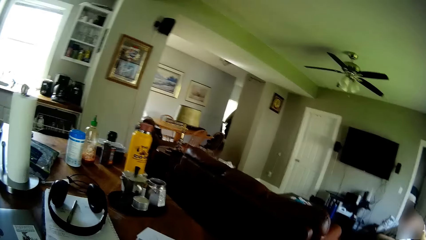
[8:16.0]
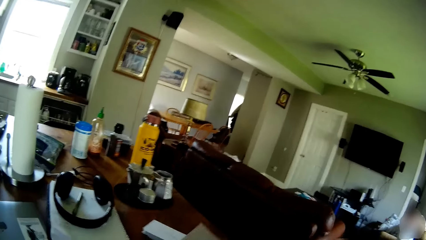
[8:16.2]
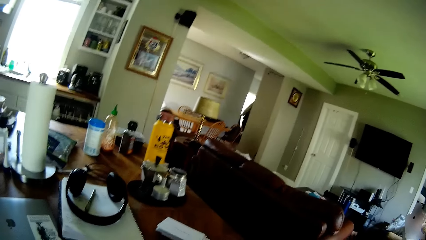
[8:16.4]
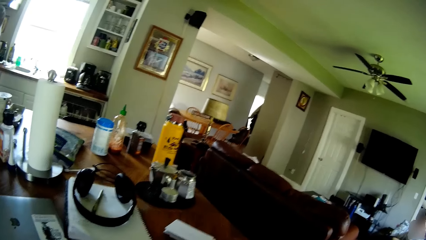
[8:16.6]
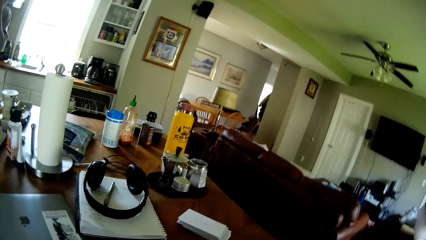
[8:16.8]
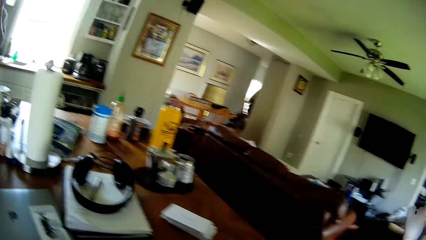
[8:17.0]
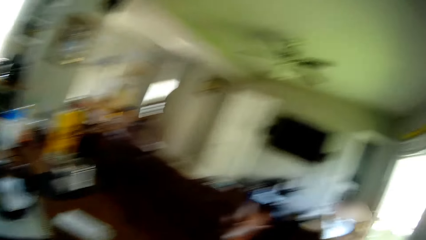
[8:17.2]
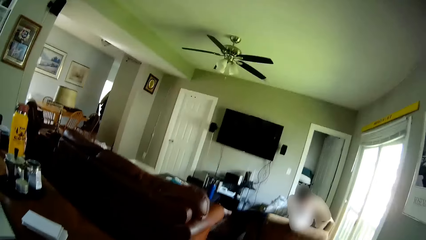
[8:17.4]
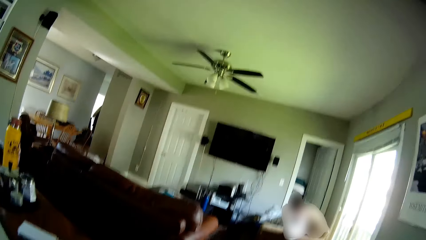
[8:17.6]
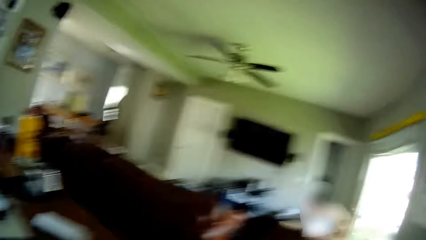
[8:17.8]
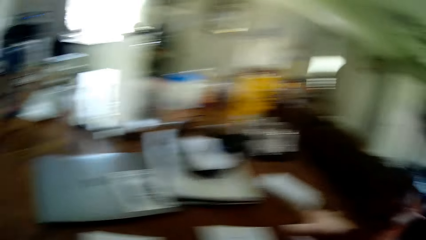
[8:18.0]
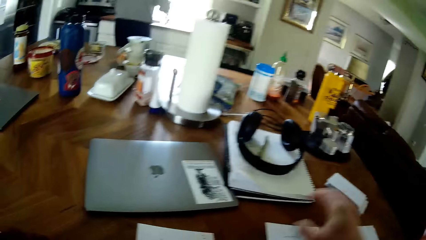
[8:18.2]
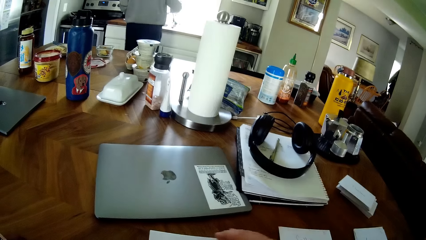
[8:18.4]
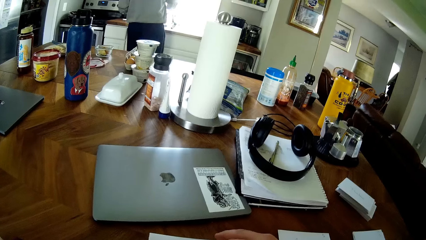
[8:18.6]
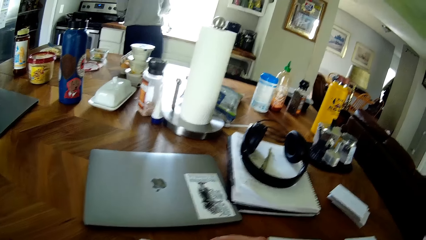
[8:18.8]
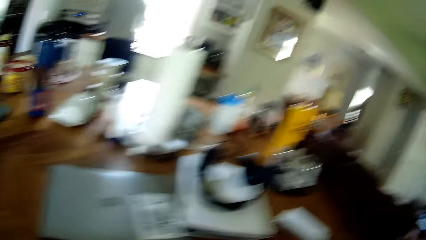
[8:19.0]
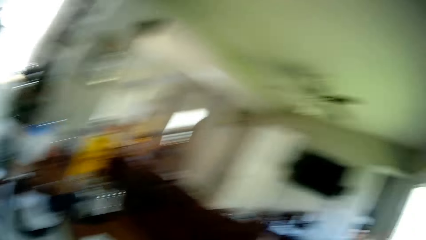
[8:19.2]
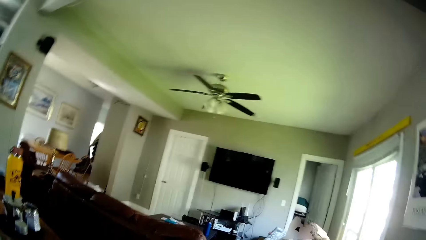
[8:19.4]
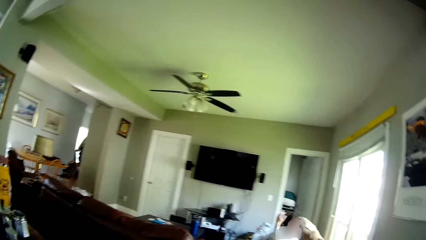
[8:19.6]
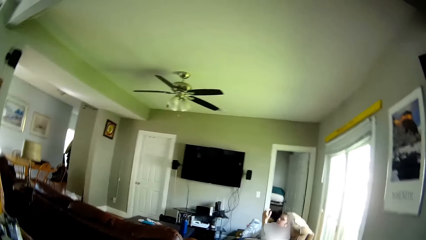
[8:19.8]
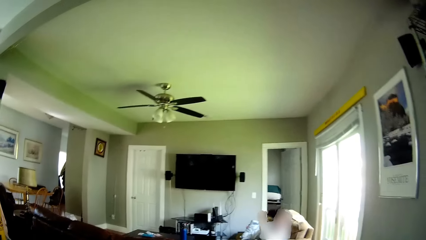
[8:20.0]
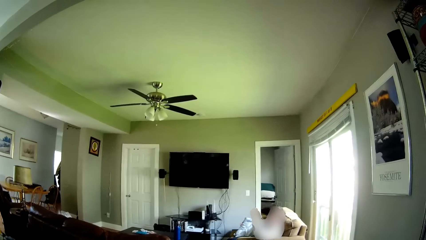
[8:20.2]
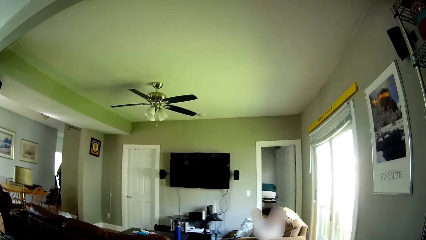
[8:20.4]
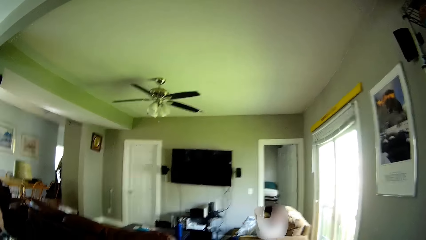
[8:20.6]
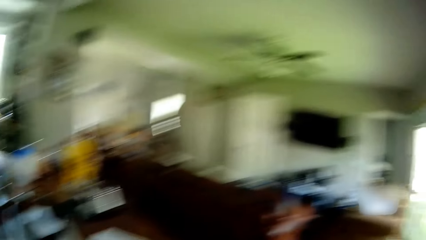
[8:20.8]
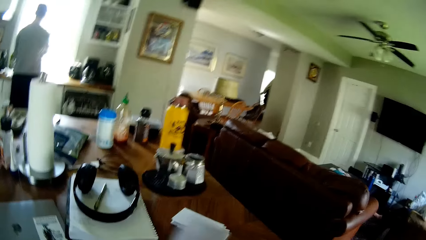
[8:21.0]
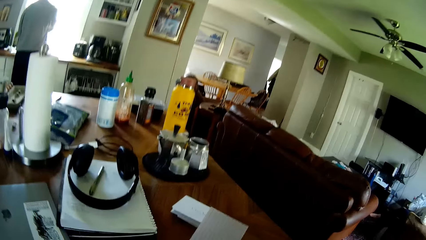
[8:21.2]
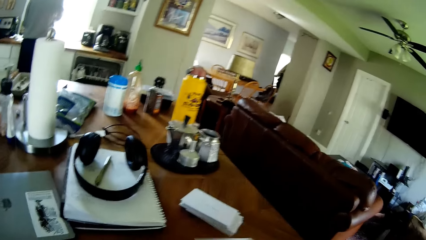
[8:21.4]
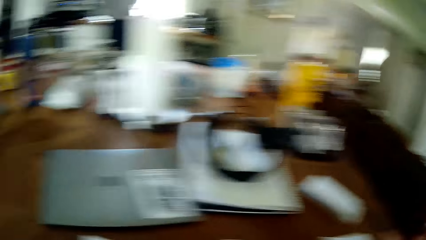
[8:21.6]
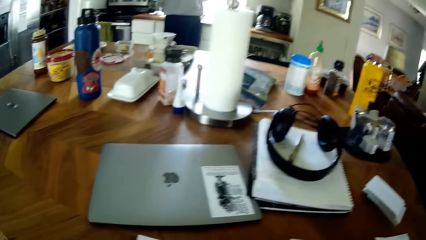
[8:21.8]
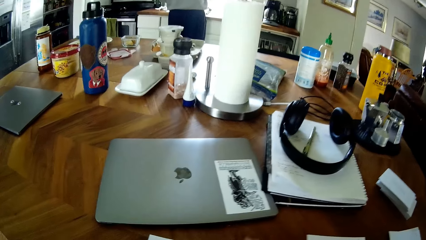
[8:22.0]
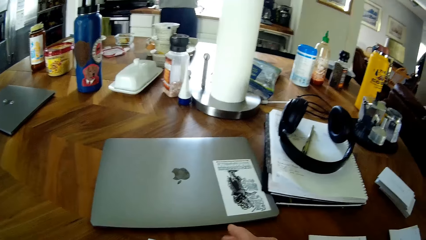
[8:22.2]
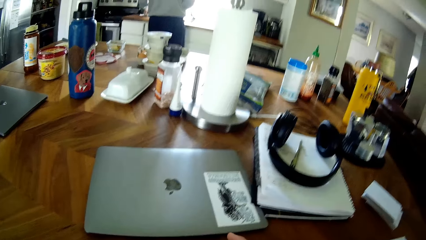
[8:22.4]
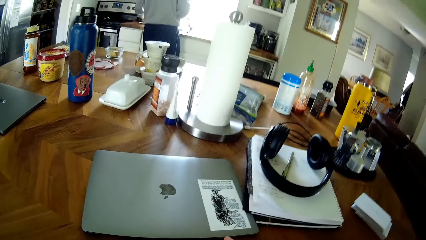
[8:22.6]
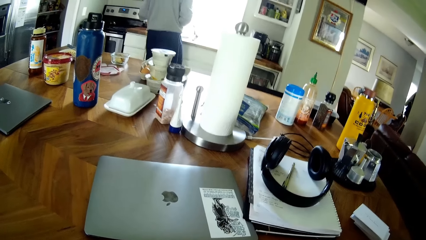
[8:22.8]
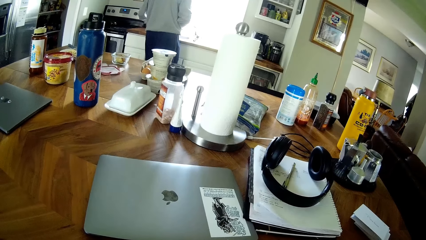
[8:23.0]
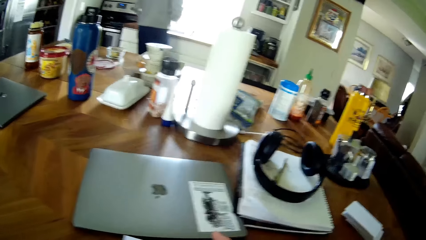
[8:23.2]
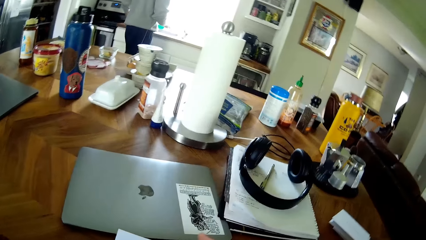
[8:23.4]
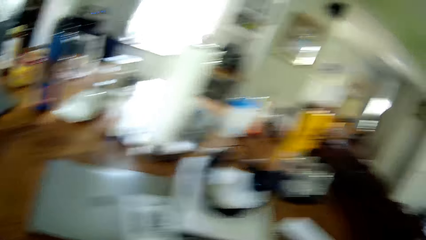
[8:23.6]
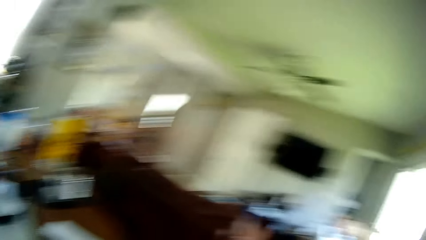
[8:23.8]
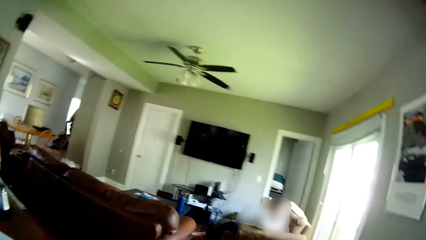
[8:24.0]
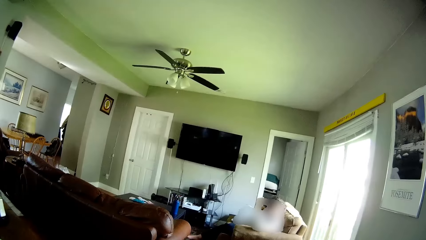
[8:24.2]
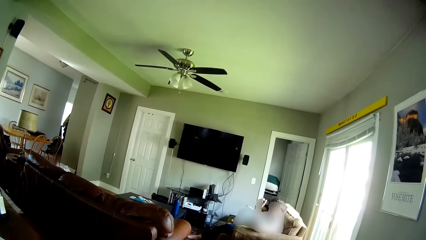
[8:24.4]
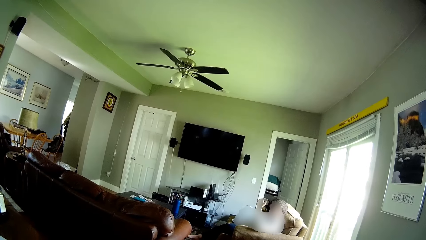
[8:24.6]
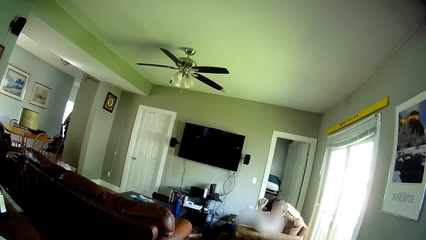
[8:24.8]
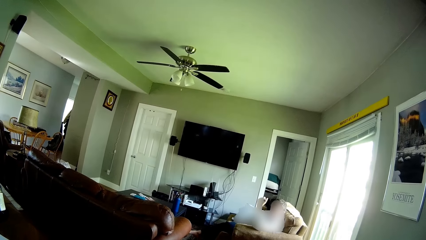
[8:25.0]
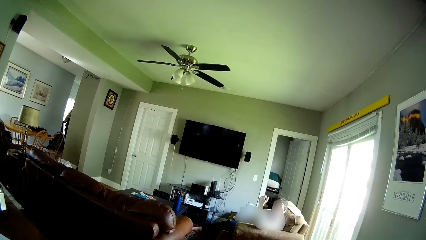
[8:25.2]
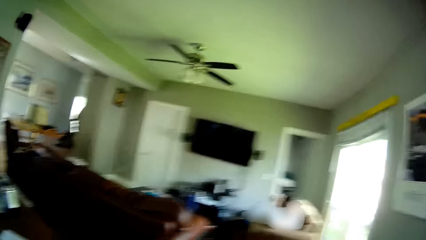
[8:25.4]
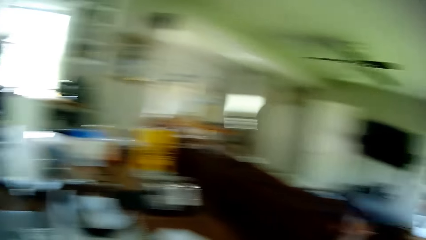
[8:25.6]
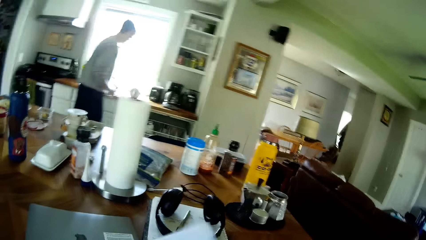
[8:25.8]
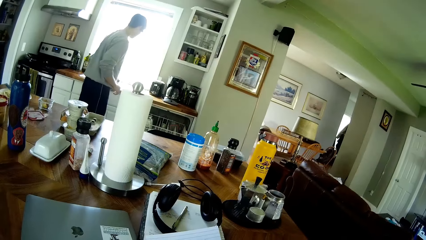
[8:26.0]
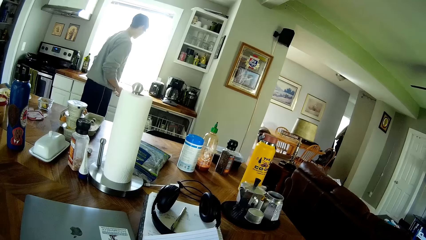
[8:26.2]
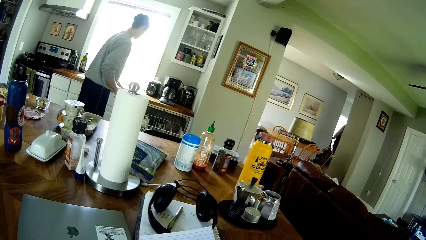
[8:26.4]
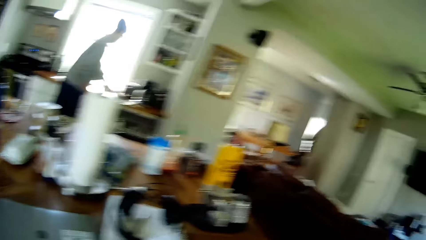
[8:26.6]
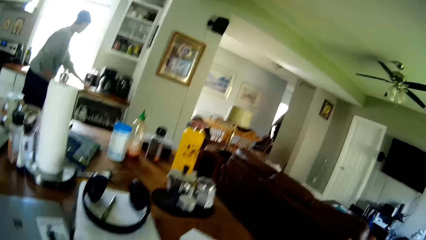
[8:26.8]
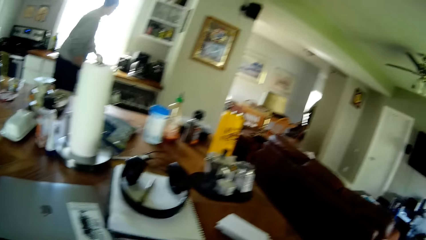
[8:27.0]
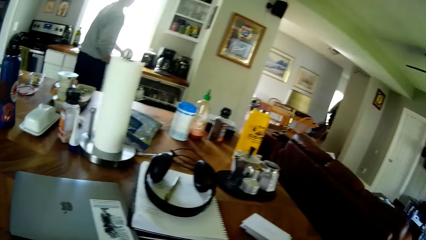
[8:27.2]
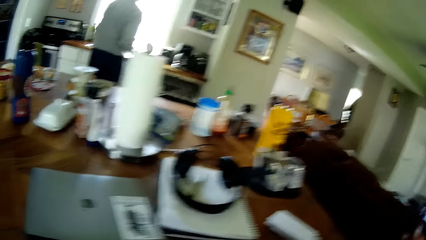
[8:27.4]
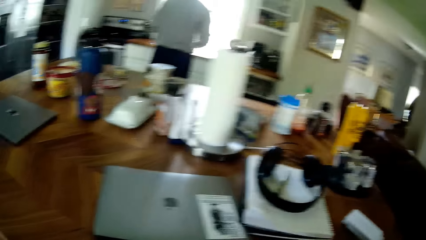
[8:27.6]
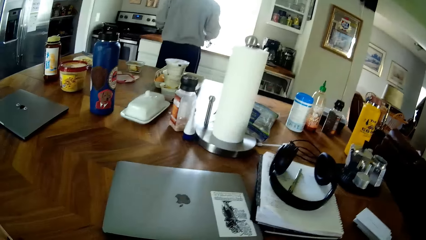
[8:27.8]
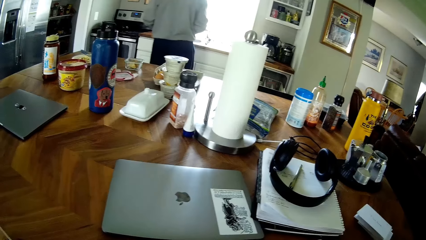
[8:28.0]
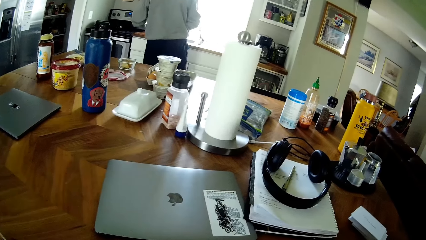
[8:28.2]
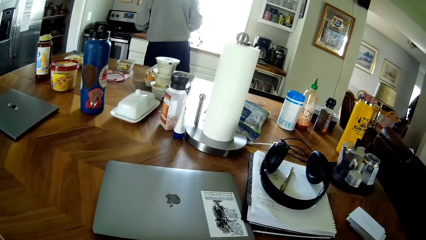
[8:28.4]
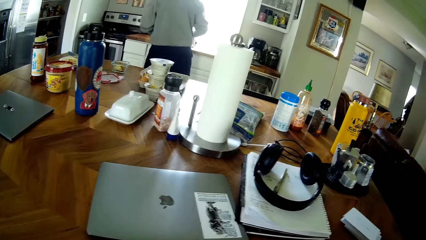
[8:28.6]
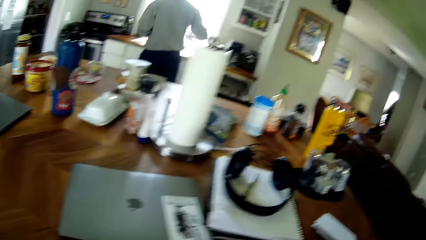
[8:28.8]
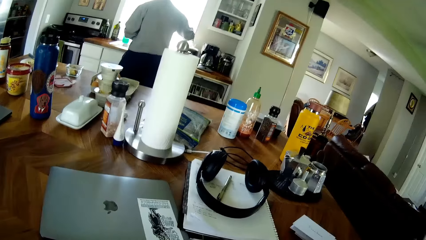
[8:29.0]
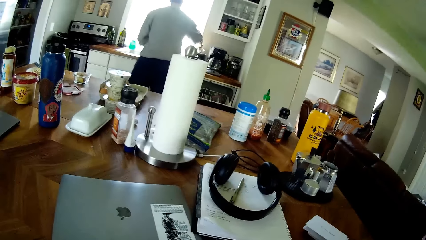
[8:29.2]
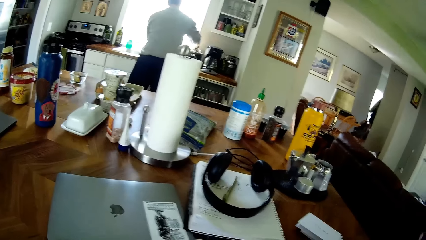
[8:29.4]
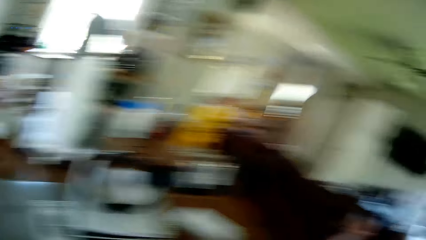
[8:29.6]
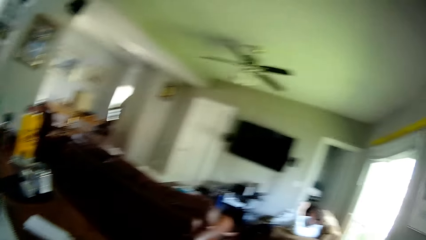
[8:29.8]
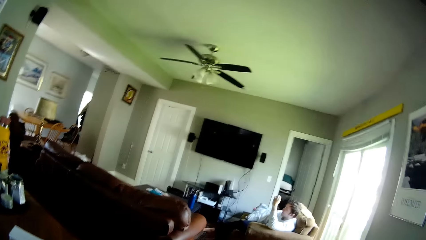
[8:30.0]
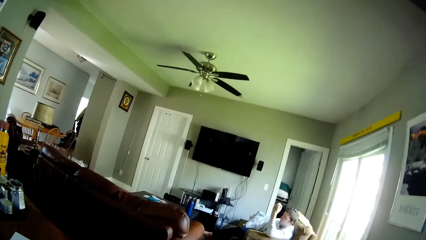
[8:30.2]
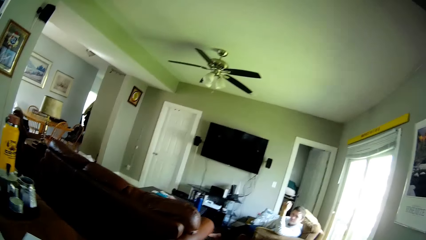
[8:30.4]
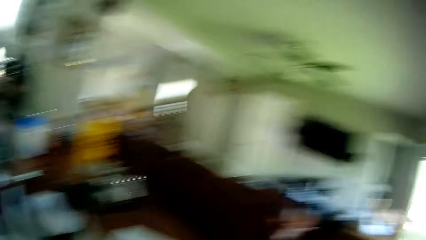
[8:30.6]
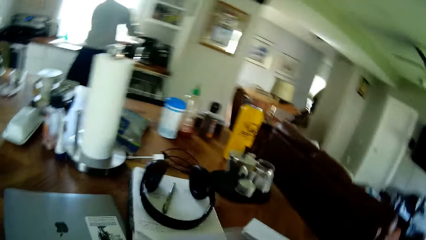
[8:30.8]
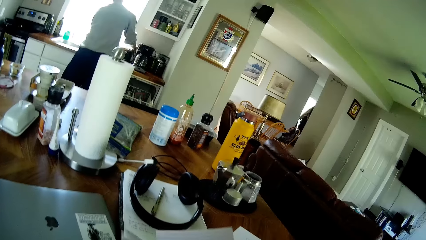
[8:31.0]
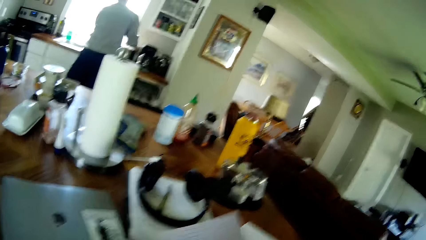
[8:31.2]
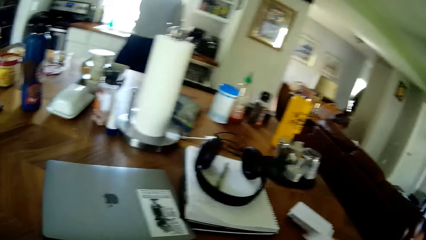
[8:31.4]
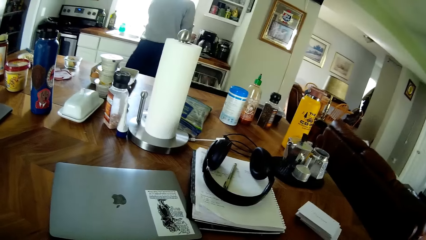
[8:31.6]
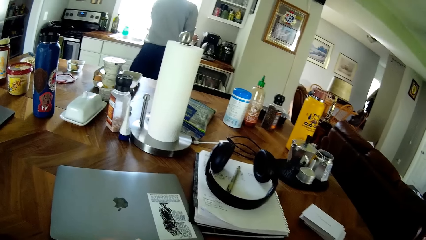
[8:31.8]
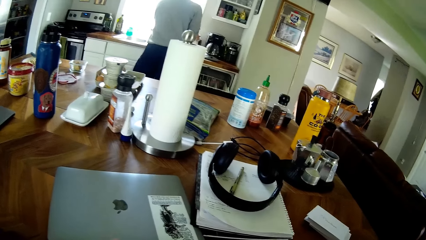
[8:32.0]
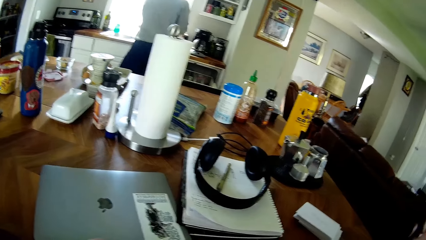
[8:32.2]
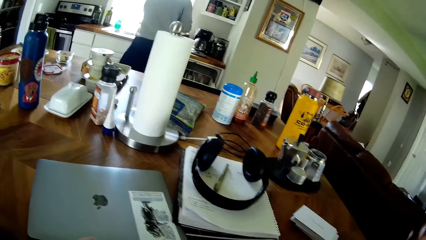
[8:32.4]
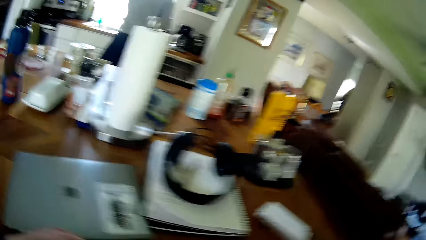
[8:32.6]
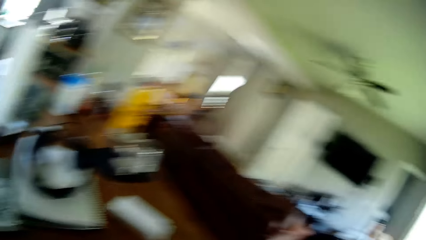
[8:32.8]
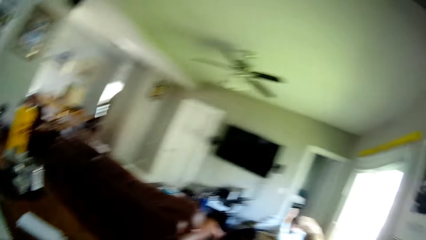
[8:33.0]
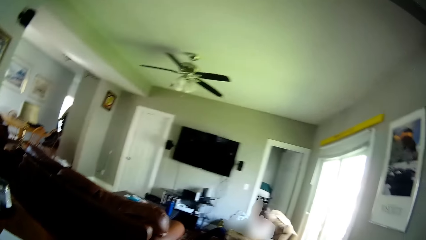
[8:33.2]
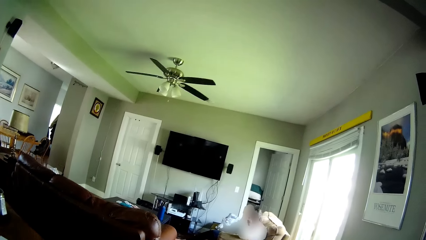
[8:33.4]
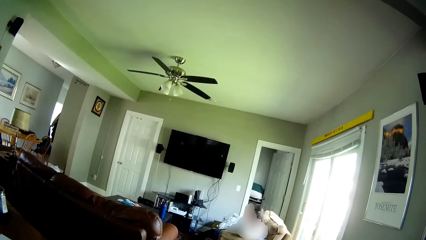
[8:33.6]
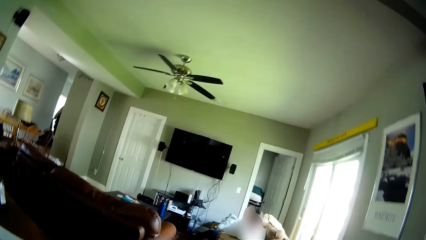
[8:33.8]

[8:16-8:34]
The camera wearer drops the paper on the table with his right hand. He picks up the paper on the table. He holds the paper with his right hand. A man wipes the countertop. The man picks up something.
